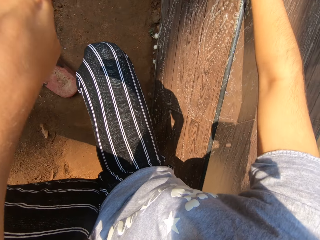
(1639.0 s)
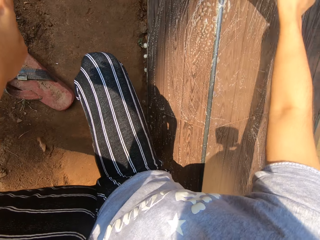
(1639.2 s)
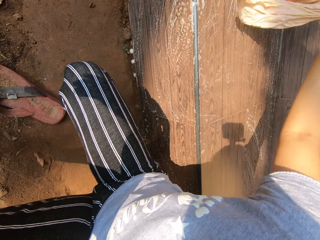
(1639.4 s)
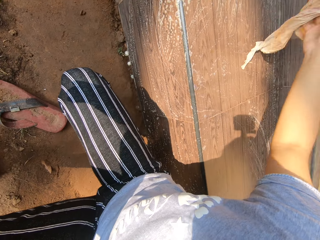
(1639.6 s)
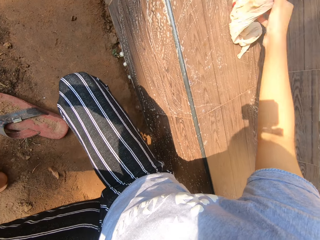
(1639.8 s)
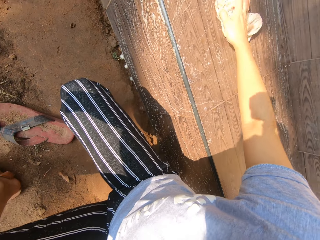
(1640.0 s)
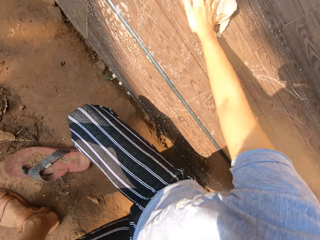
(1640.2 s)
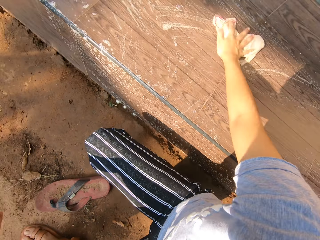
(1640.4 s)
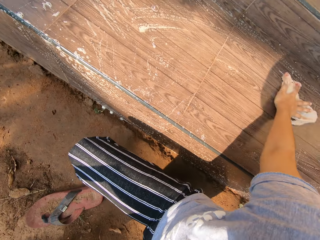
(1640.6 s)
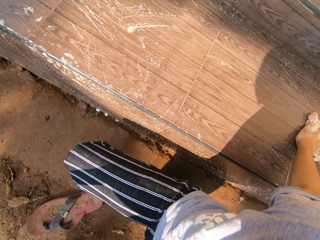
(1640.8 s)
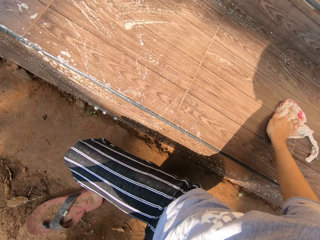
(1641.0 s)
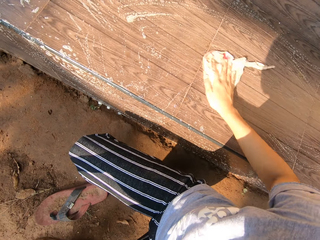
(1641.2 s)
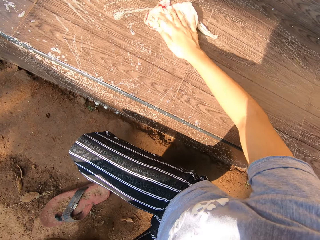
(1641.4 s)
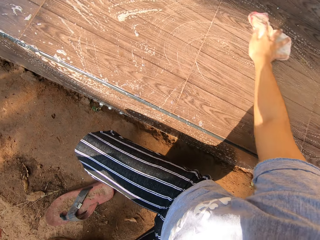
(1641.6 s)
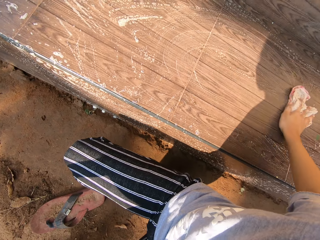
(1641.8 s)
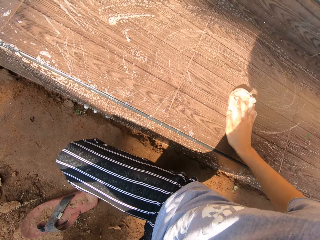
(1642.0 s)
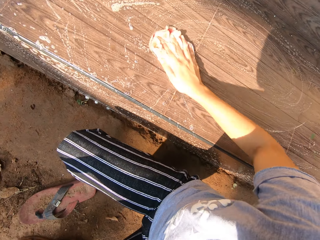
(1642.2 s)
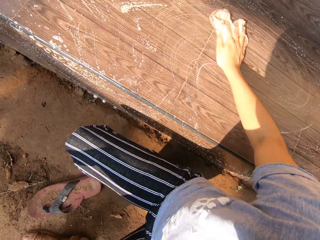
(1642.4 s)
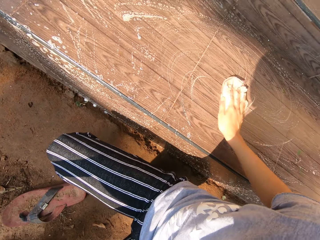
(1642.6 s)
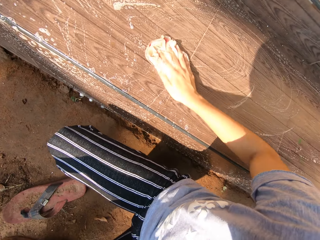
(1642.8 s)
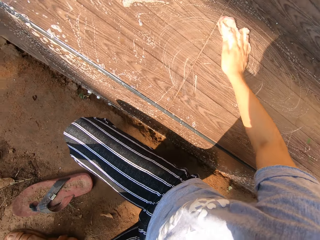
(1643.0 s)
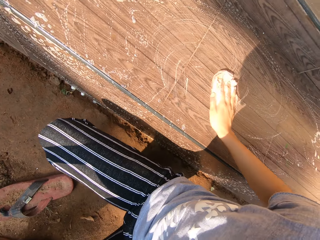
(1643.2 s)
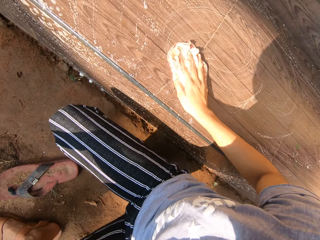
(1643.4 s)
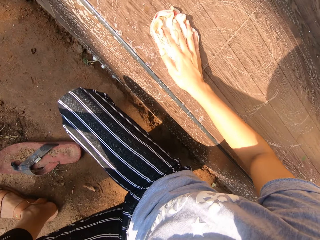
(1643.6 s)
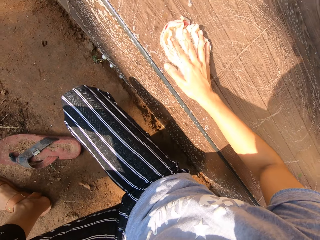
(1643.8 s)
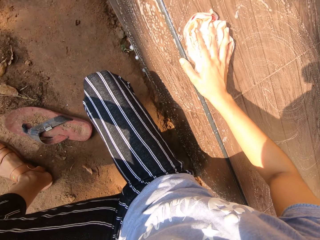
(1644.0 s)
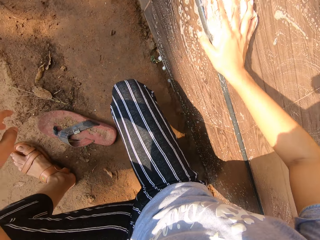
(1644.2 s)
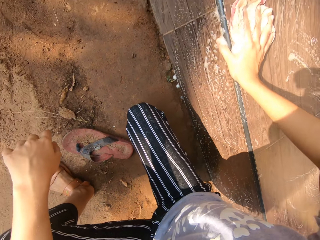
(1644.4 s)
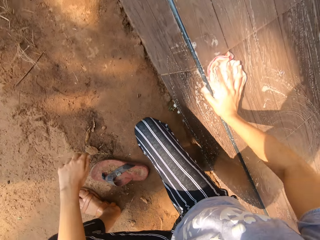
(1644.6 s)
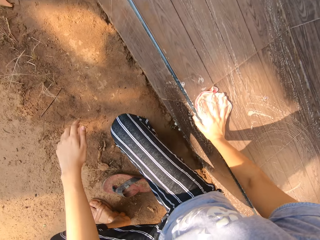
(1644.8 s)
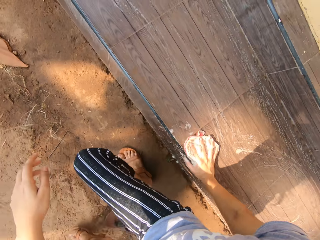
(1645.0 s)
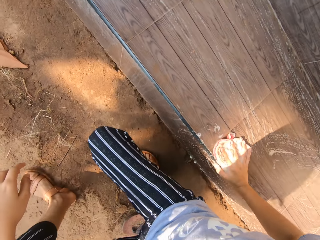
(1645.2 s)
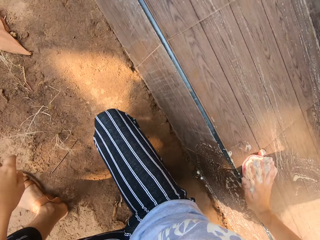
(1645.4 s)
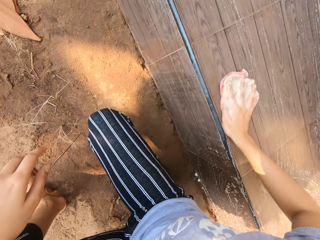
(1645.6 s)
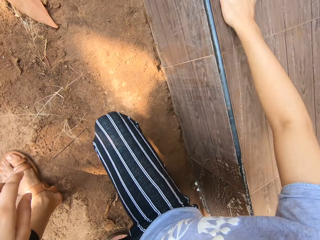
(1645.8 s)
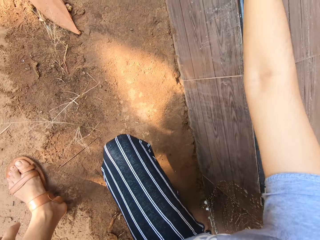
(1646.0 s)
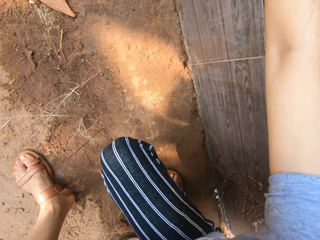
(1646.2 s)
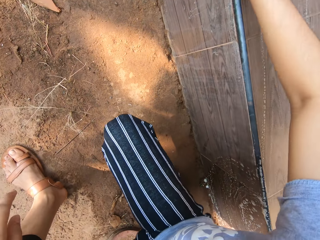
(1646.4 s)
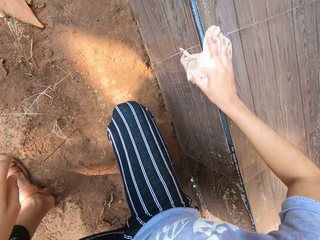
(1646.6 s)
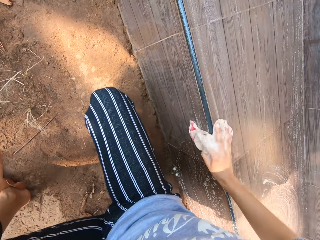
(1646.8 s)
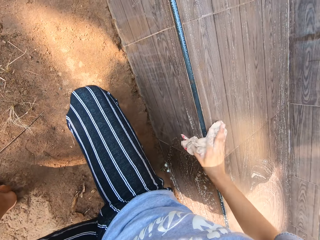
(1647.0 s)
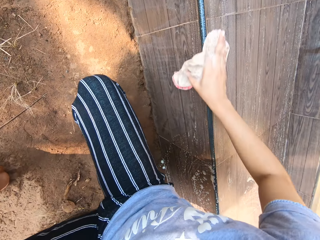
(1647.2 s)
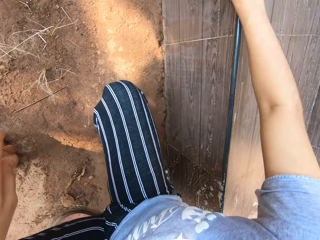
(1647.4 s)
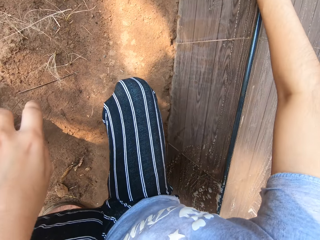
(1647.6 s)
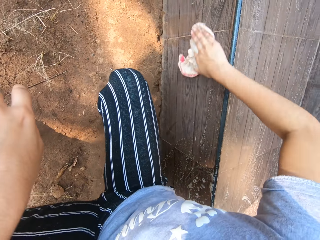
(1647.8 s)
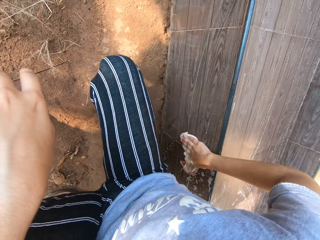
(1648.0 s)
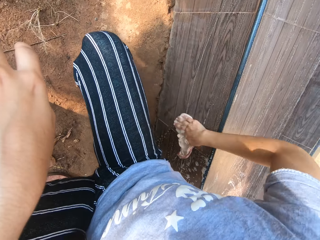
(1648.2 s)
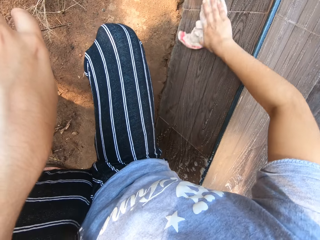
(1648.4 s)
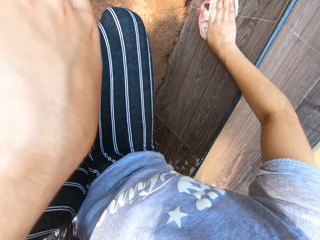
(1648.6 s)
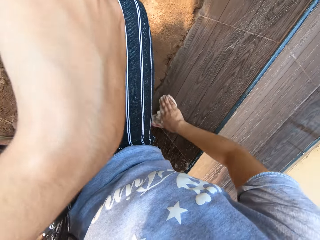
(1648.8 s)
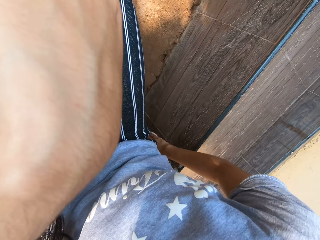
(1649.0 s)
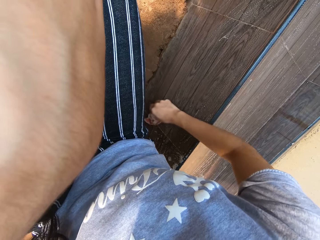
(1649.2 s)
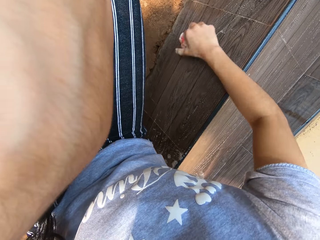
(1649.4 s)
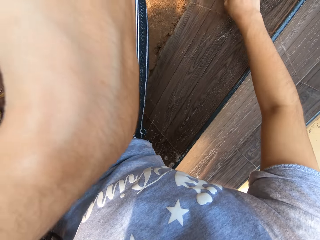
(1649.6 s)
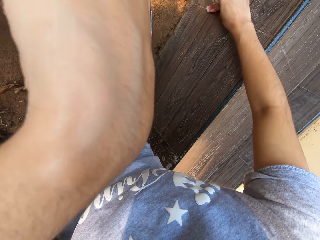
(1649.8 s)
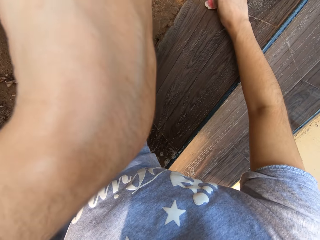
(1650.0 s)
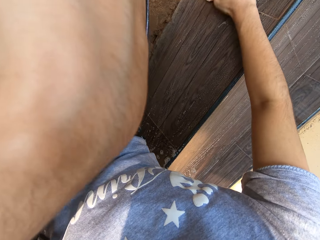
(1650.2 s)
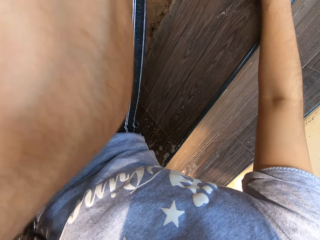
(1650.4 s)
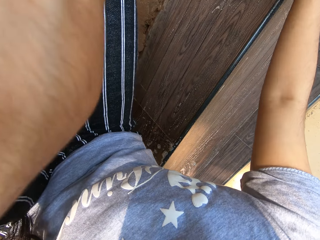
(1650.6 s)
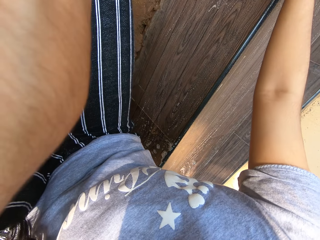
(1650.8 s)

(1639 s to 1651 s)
The camera wearer moves slightly forward. They scrub the veranda with a piece of cloth.

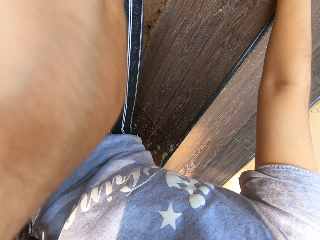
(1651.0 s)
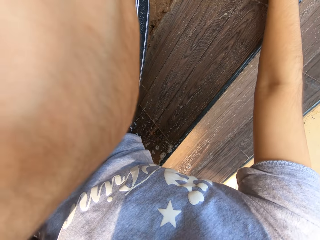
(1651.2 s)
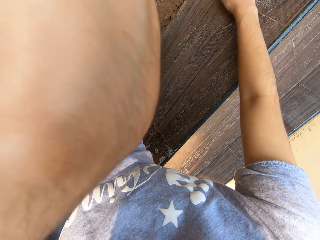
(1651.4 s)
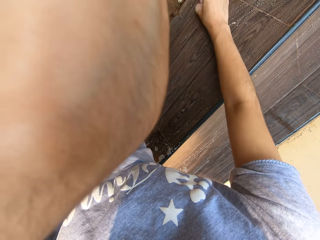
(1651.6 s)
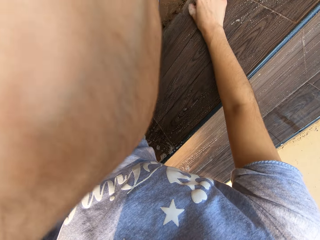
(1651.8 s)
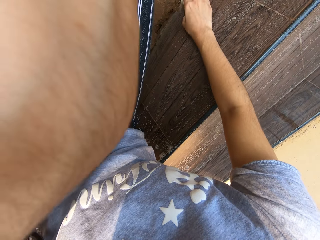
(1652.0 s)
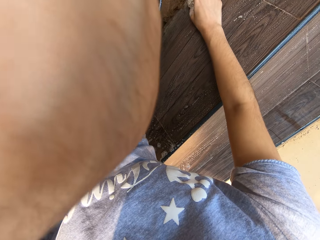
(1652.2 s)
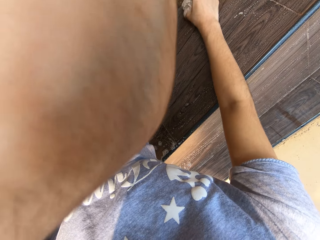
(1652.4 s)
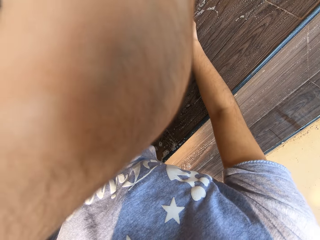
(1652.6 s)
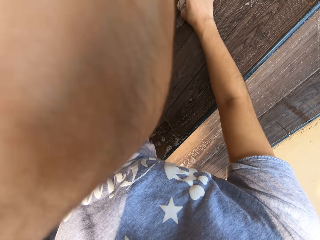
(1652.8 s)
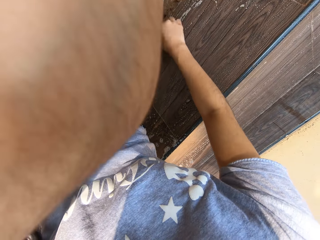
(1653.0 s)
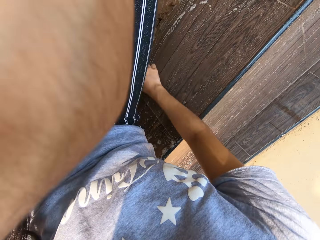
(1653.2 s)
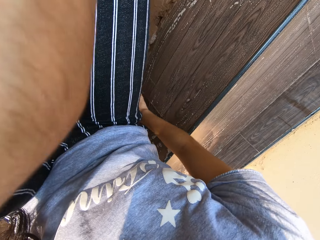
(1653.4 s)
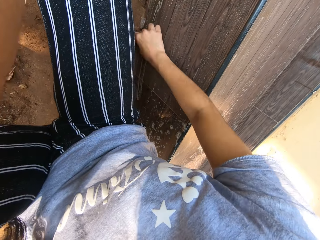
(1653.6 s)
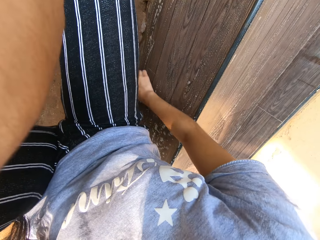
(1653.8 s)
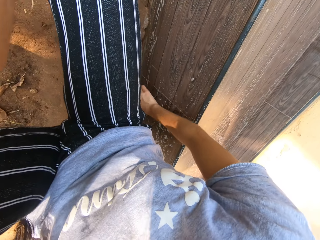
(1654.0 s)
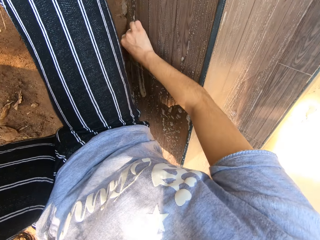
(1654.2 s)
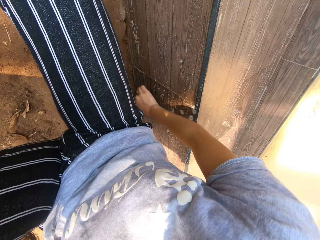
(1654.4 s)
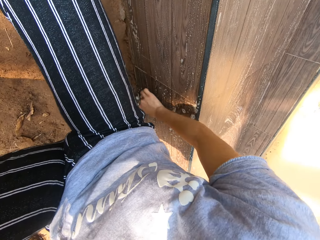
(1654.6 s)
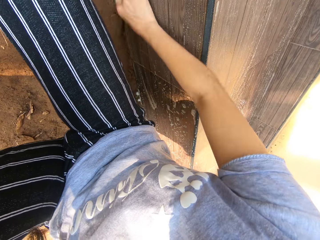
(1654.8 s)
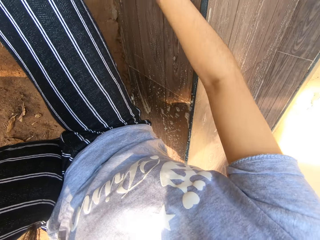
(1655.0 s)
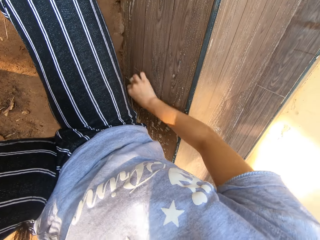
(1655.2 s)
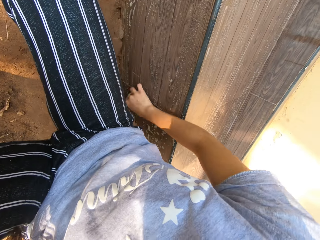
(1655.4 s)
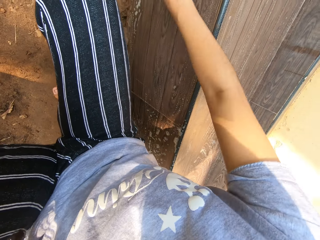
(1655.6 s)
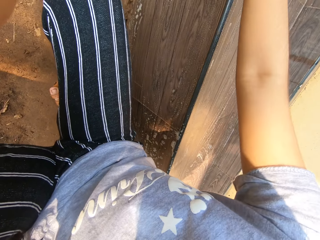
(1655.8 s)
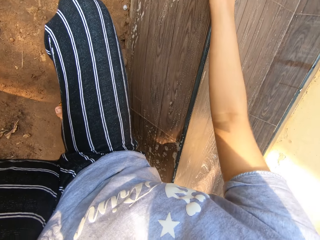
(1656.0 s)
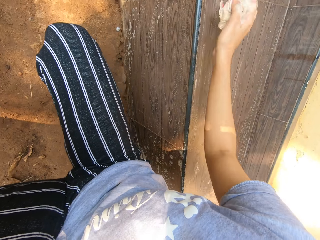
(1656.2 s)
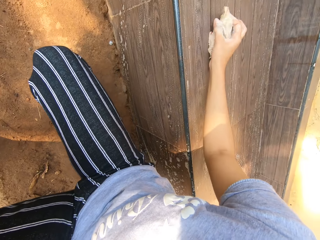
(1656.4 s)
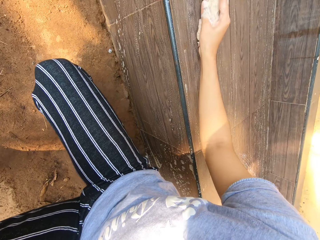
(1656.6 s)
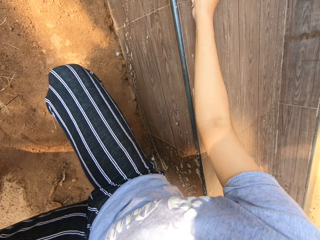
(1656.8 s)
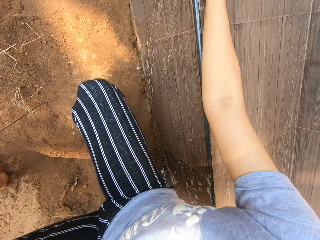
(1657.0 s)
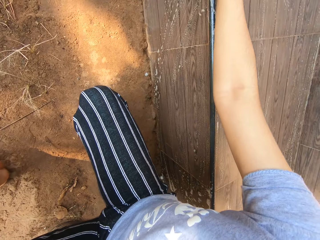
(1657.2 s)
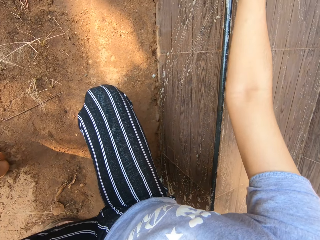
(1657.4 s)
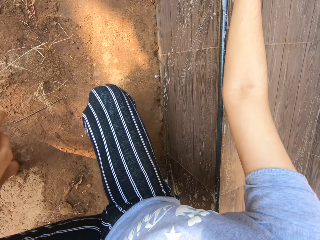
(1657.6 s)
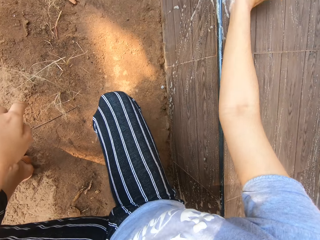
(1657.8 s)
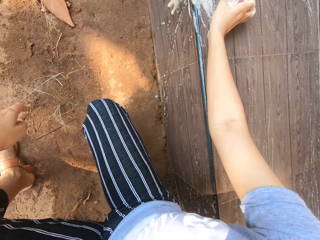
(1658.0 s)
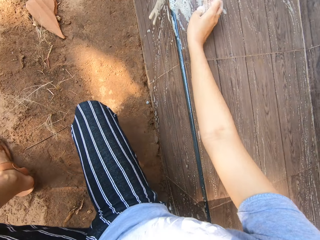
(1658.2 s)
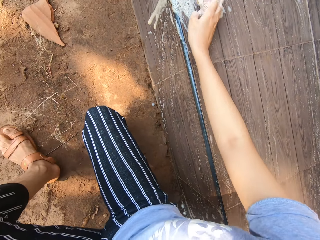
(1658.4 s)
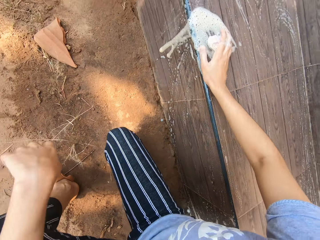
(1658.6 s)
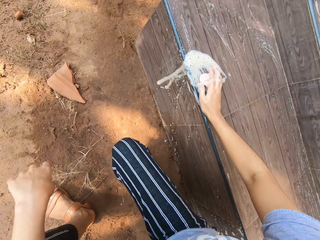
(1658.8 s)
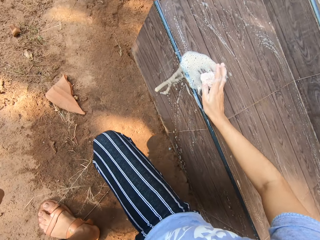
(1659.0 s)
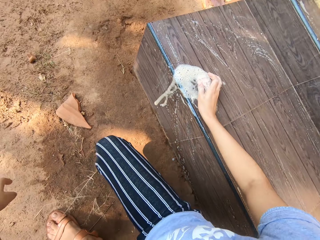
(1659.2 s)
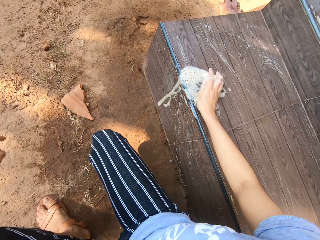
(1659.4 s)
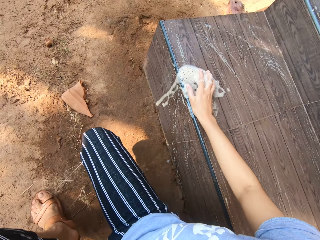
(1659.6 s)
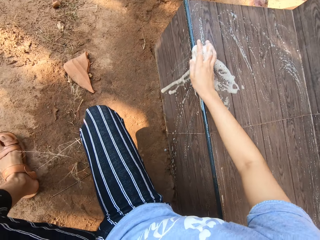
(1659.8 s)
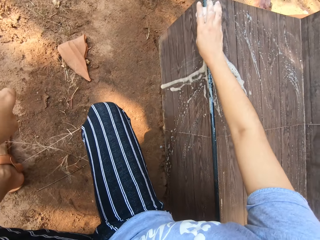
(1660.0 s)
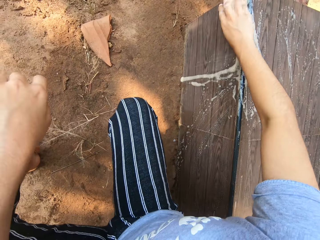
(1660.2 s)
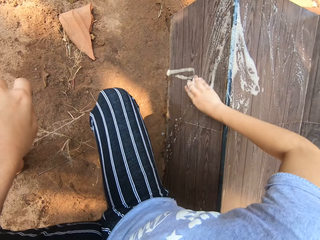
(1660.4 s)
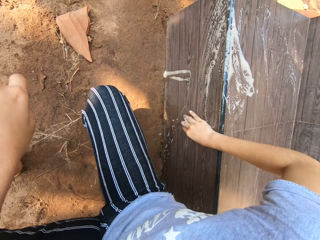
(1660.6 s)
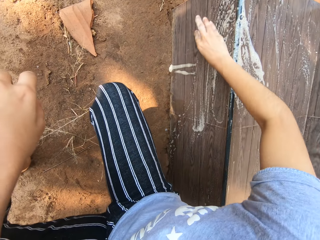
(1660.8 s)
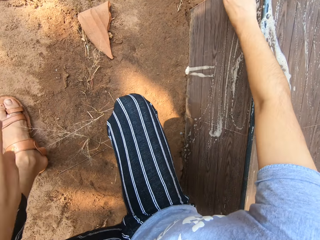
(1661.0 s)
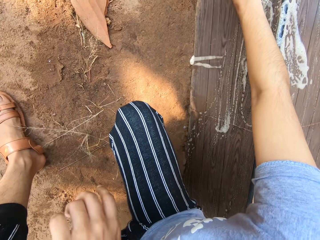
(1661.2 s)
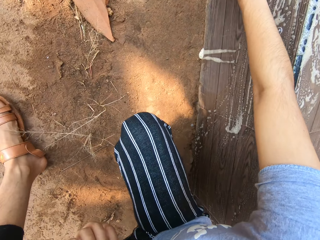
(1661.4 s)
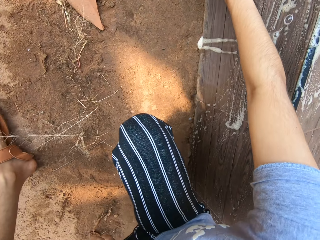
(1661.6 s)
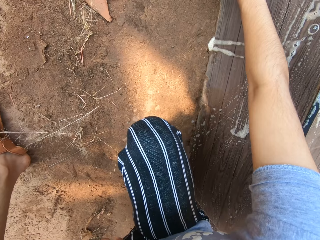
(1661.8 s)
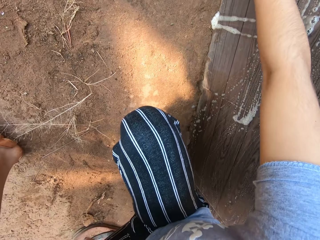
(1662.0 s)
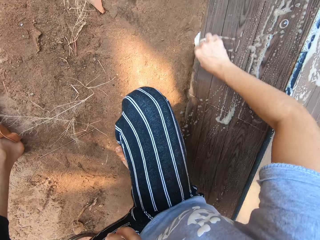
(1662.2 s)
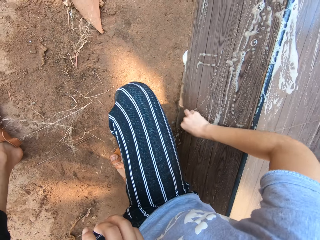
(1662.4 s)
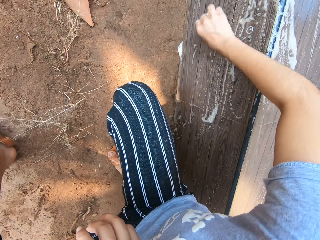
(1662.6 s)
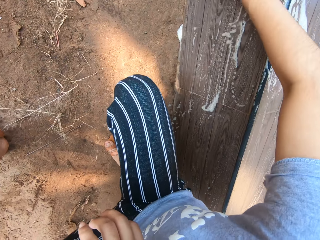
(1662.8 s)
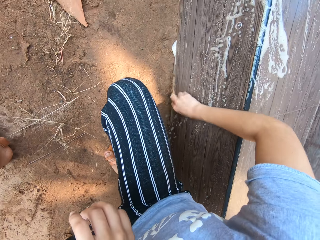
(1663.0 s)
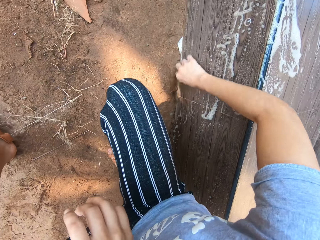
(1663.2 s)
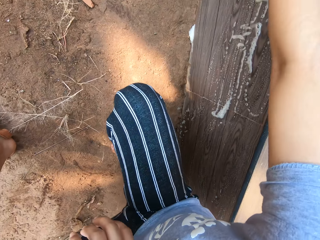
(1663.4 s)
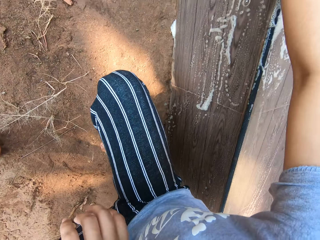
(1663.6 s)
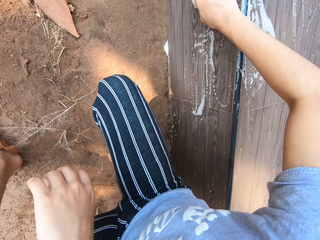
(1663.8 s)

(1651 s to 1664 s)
The camera wearer moves slightly forward. They scrub the veranda with a piece of cloth.
